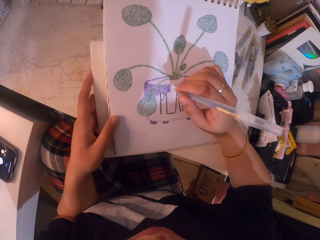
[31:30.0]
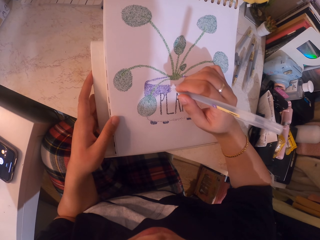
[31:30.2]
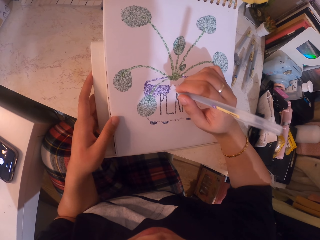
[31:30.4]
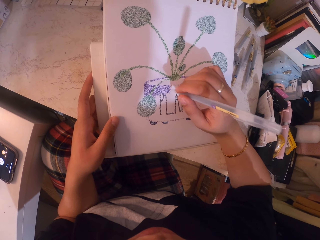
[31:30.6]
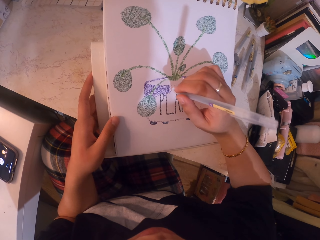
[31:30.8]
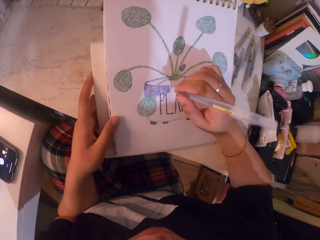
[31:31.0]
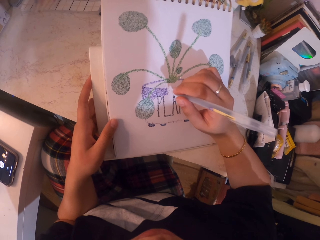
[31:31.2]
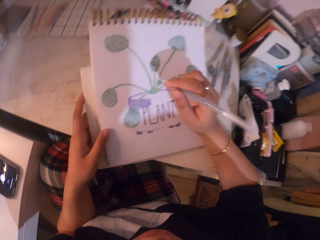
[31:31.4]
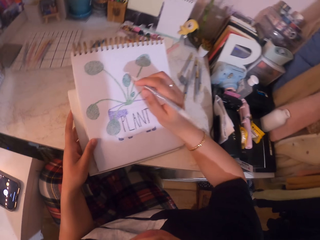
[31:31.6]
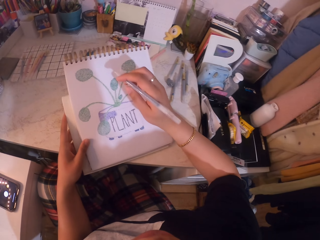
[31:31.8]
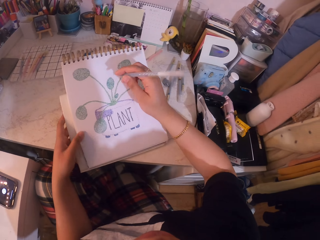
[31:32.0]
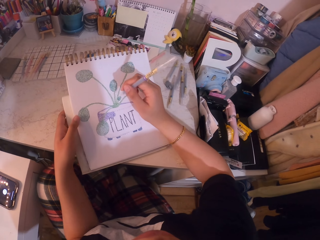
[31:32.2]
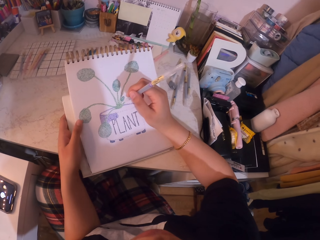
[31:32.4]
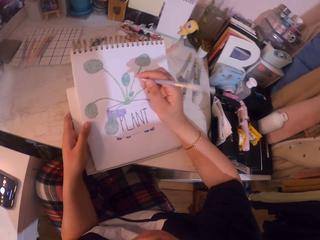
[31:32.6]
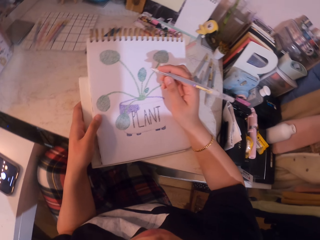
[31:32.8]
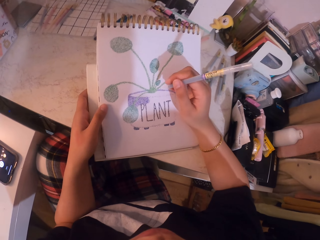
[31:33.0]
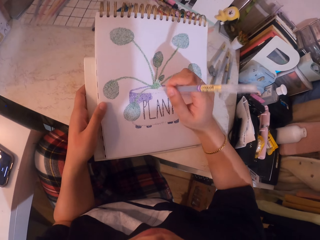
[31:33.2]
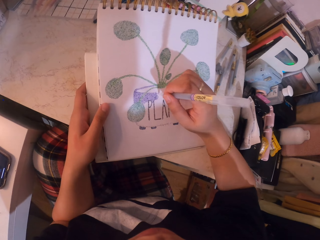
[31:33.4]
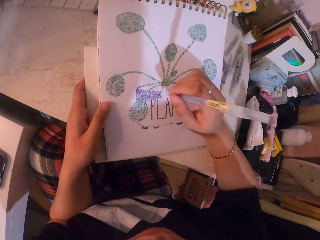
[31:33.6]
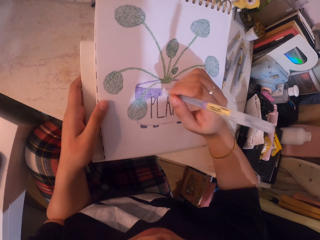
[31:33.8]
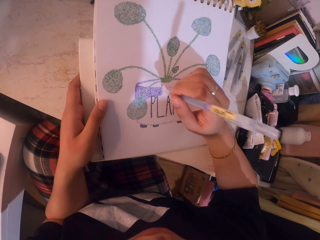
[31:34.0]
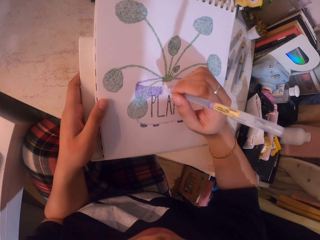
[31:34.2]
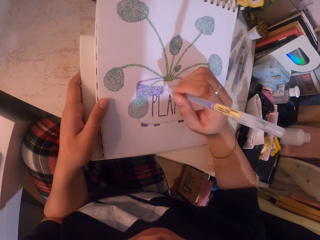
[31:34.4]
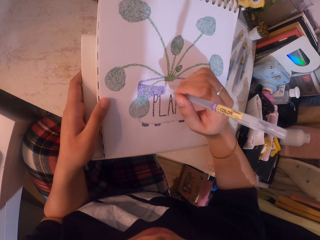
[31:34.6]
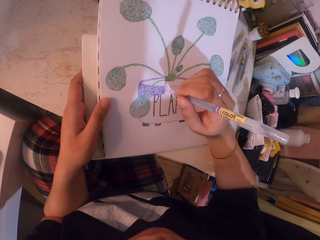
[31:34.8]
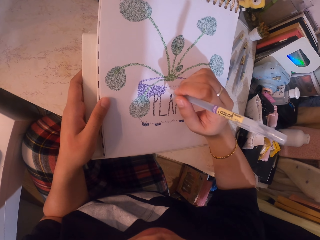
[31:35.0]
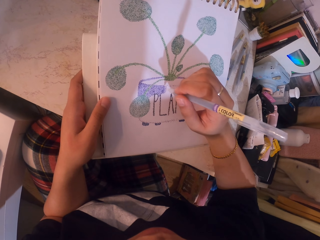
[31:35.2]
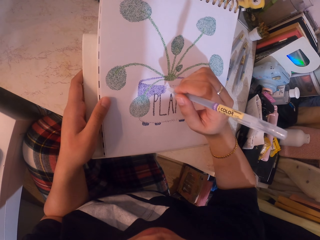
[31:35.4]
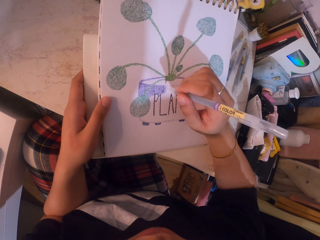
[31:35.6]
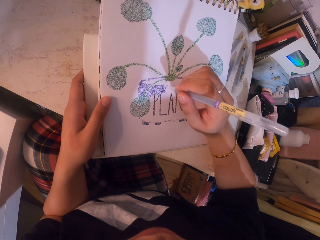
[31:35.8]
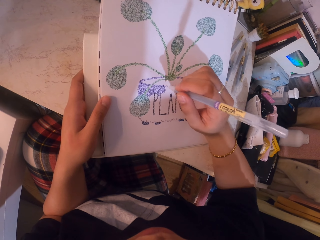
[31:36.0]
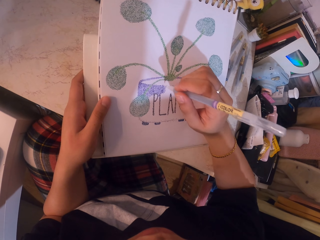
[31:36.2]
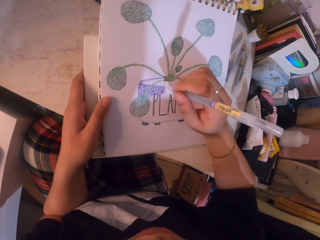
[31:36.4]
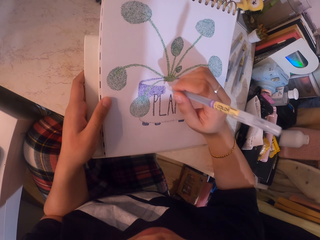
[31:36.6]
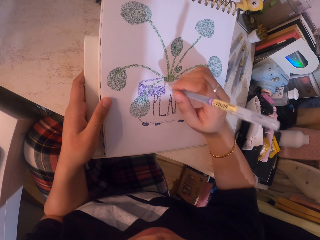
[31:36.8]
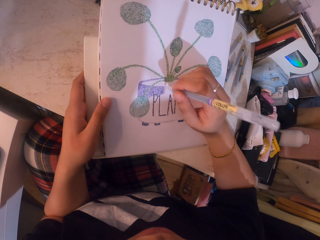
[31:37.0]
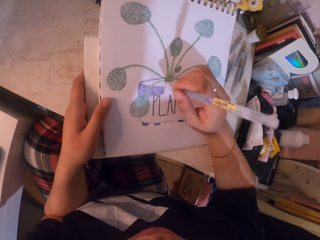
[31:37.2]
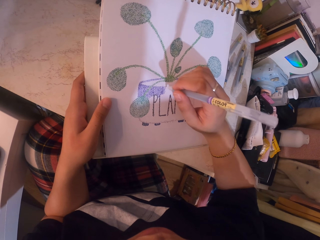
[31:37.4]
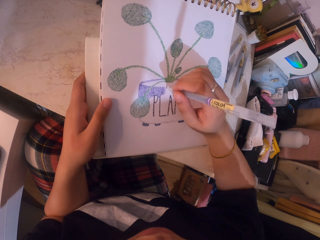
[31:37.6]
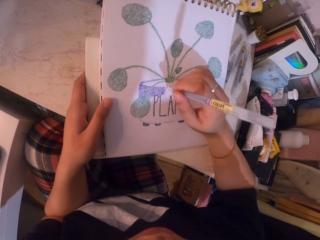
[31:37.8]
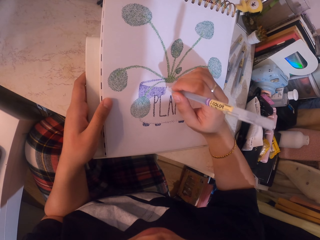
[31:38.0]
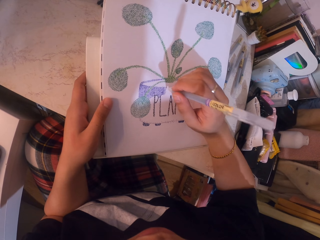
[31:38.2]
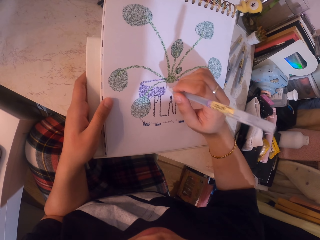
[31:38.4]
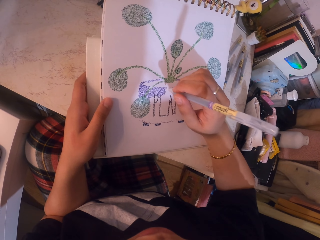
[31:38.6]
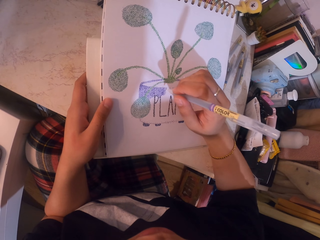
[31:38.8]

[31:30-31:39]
The camera wearer stares at the drawing. They apply glitter on the drawing with the glitter pen.

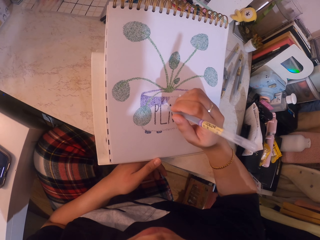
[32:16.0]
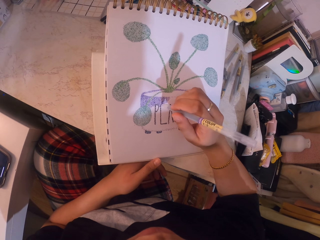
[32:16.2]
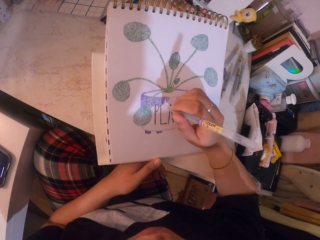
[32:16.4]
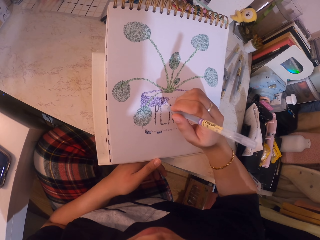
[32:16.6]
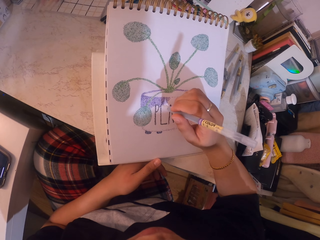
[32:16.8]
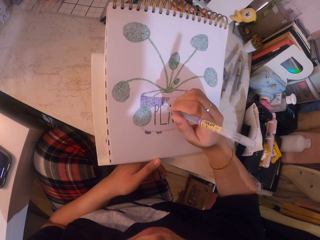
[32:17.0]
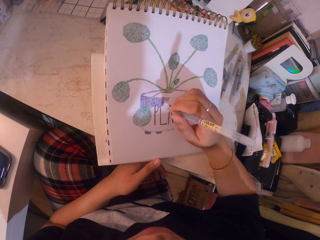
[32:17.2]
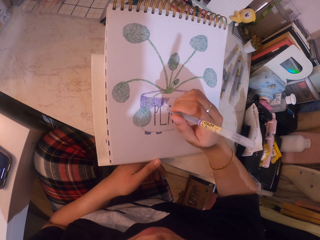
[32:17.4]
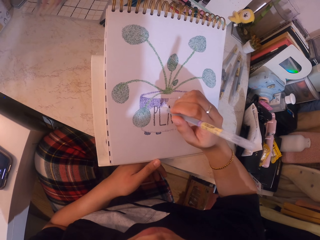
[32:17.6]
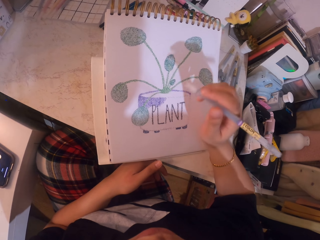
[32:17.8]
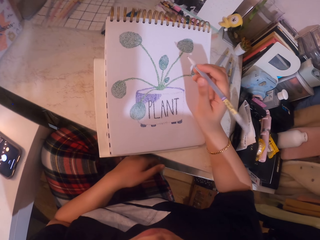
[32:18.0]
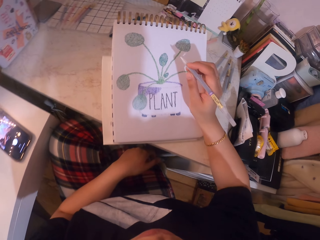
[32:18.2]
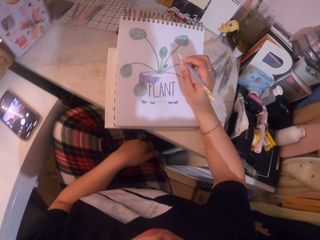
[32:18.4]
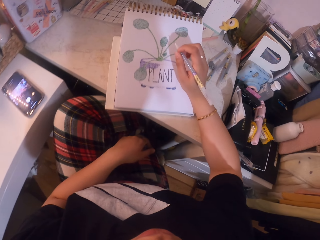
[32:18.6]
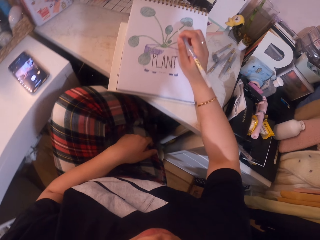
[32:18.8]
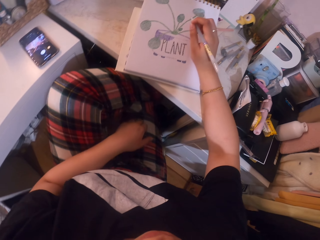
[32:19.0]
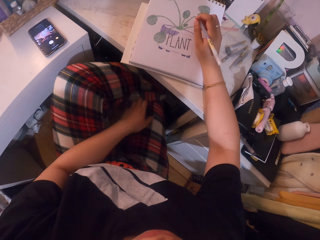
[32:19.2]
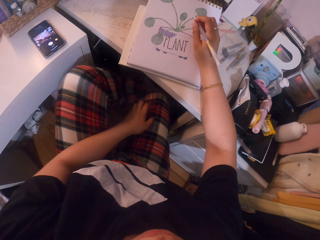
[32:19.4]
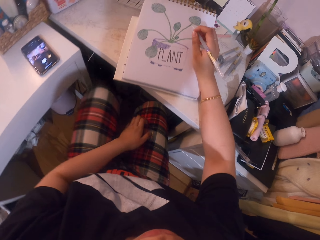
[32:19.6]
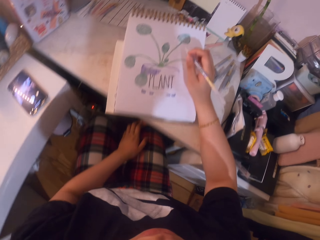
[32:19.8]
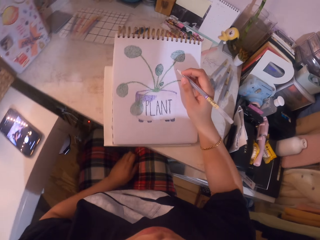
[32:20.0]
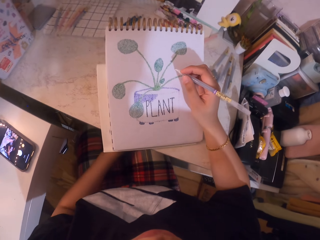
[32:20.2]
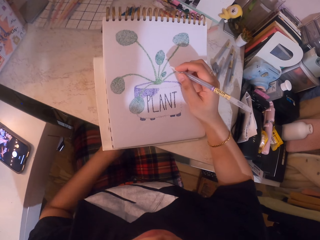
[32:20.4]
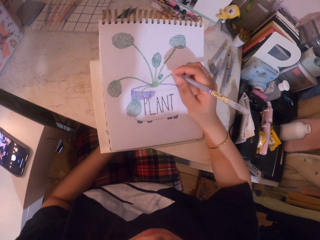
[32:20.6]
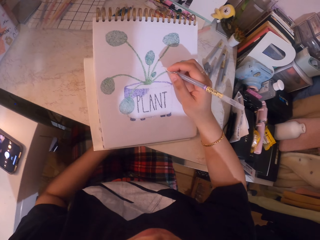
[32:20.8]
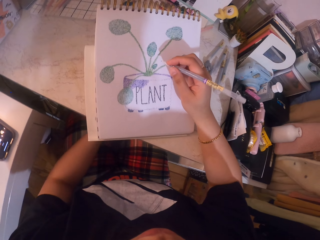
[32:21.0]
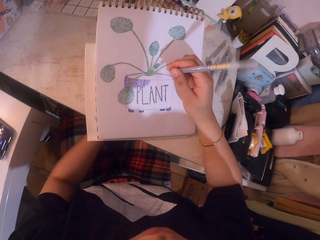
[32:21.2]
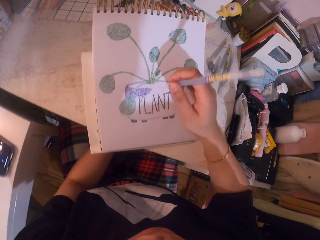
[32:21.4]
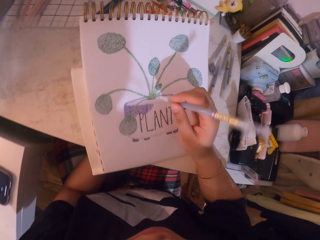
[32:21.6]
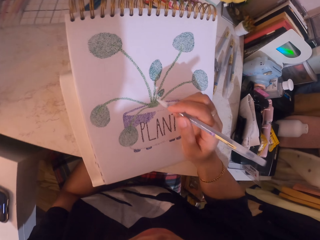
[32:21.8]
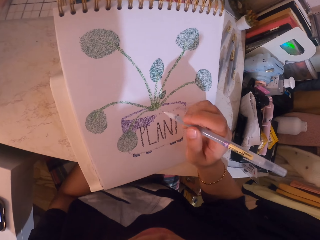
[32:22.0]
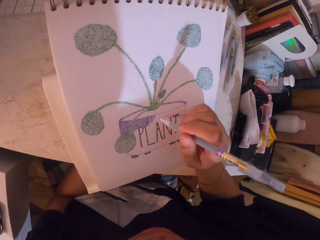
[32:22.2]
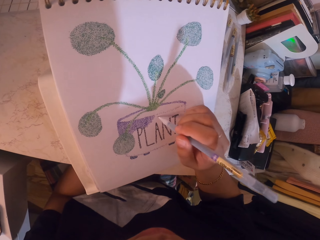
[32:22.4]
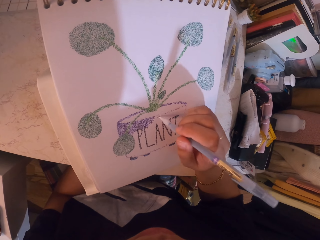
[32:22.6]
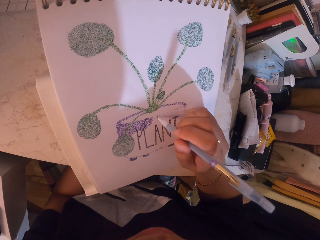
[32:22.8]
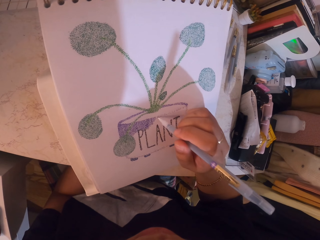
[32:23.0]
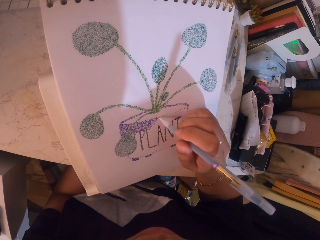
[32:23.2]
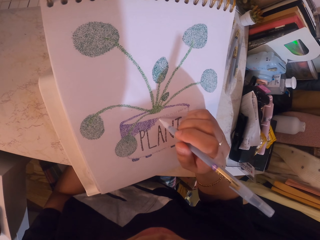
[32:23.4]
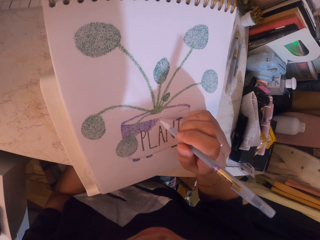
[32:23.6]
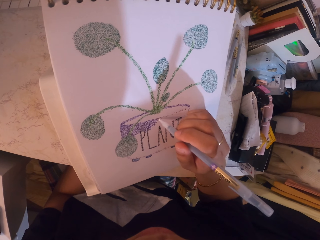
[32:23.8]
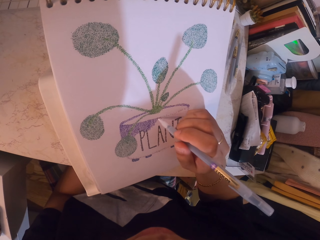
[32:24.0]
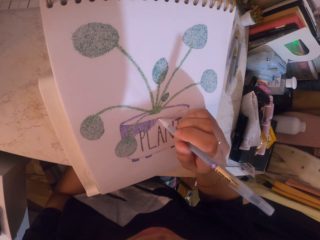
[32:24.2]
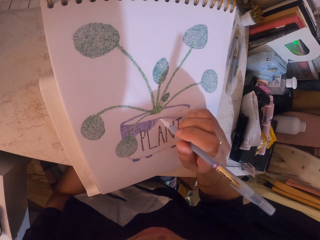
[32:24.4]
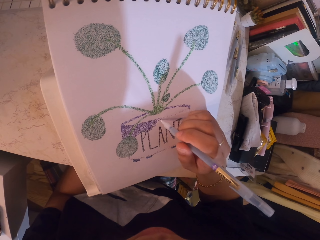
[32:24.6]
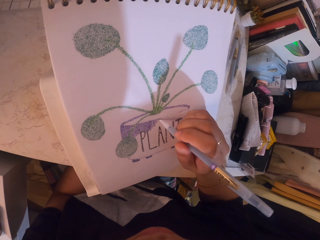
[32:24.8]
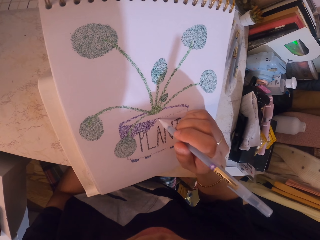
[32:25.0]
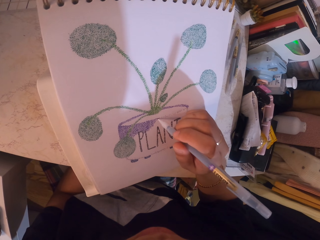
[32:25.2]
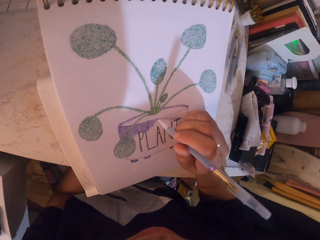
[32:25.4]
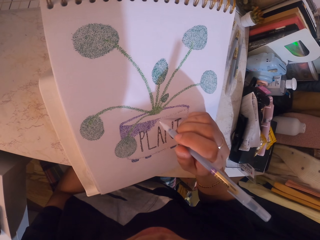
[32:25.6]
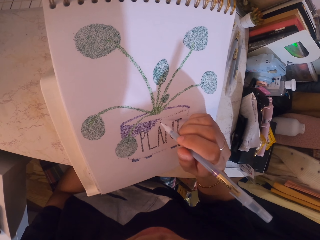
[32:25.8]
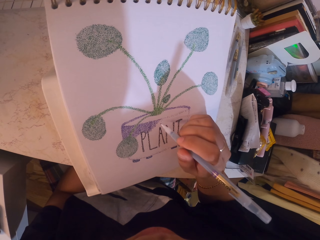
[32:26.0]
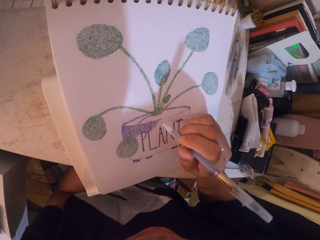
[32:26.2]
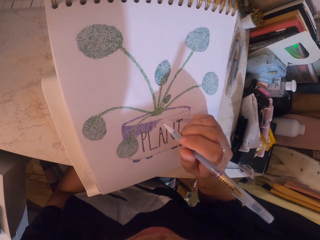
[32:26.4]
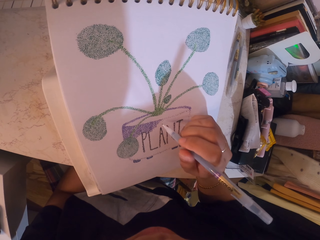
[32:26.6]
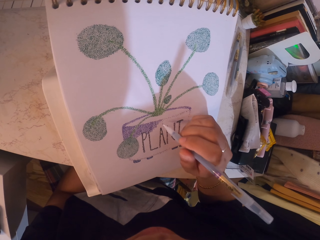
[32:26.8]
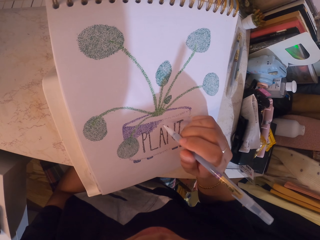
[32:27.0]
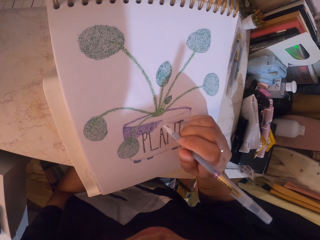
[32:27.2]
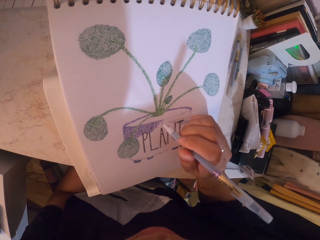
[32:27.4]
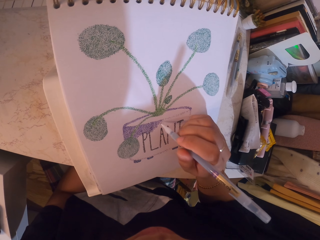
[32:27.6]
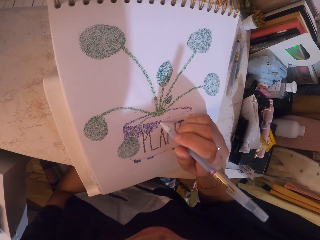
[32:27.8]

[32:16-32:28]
The camera wearer stares at the drawing, adjusts her sitting position and scratches her leg. She applies glitter on the drawing with the glitter pen.
